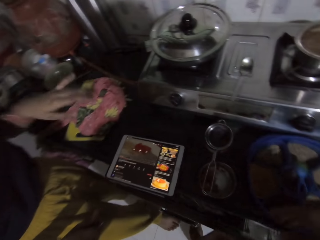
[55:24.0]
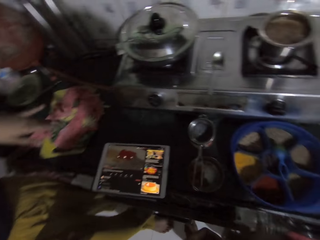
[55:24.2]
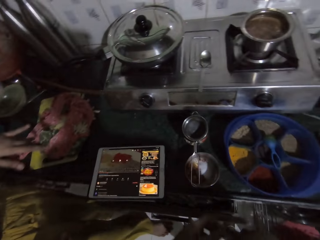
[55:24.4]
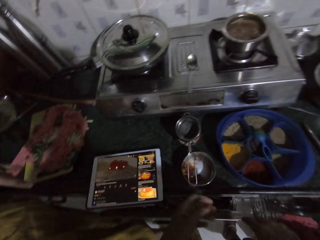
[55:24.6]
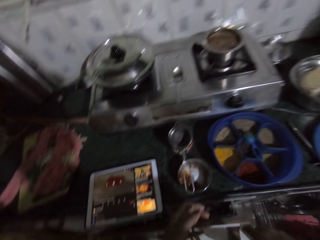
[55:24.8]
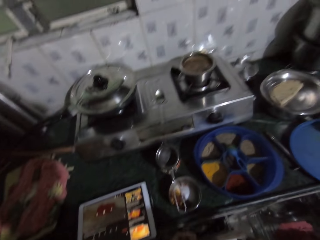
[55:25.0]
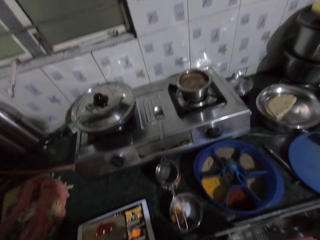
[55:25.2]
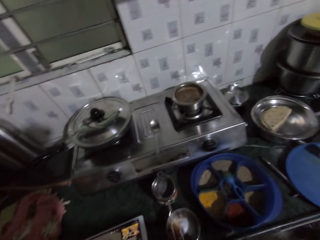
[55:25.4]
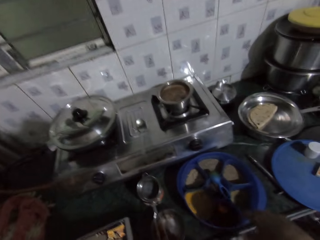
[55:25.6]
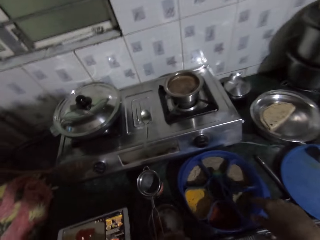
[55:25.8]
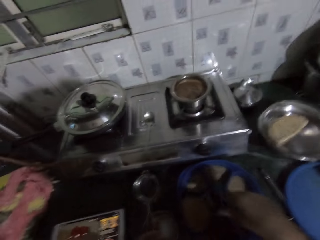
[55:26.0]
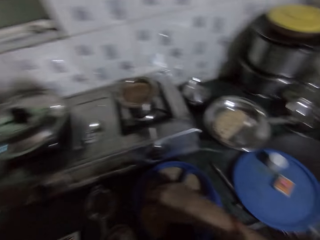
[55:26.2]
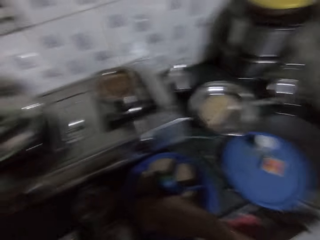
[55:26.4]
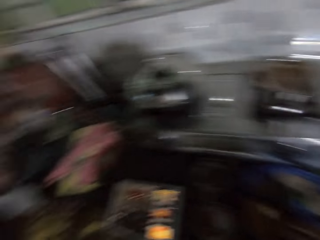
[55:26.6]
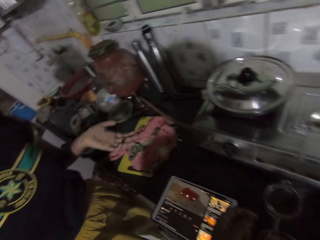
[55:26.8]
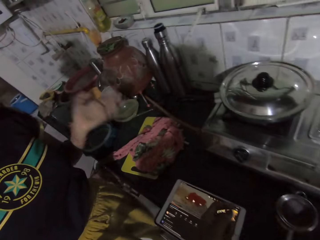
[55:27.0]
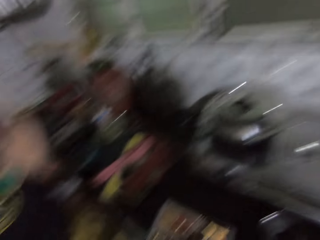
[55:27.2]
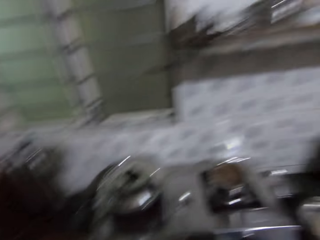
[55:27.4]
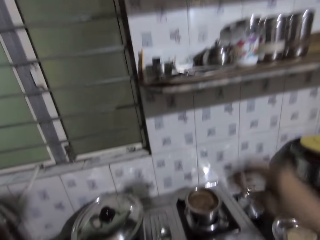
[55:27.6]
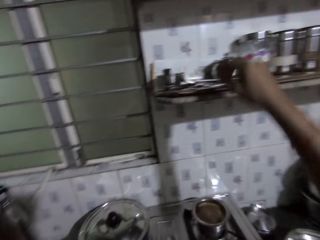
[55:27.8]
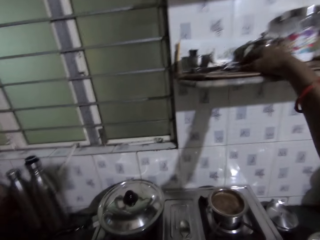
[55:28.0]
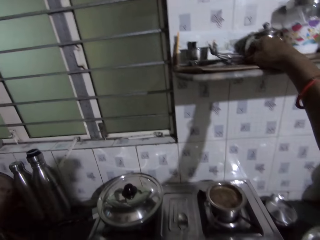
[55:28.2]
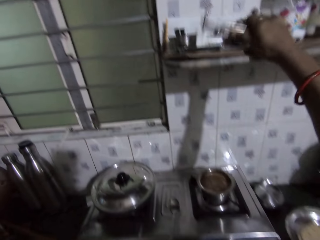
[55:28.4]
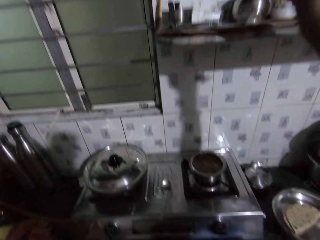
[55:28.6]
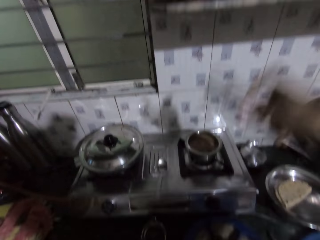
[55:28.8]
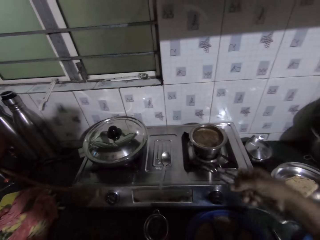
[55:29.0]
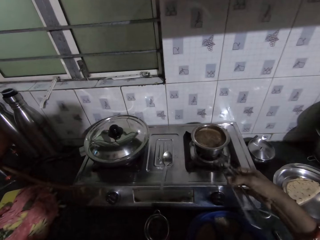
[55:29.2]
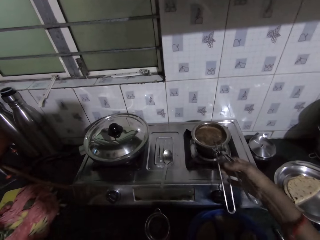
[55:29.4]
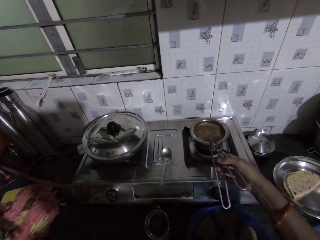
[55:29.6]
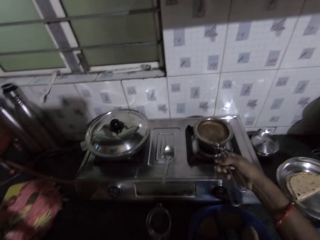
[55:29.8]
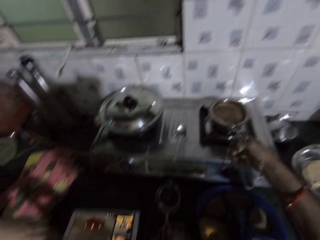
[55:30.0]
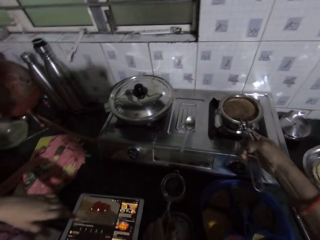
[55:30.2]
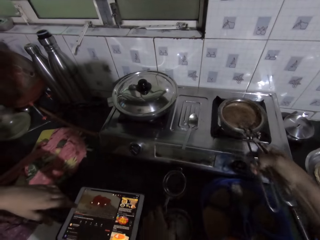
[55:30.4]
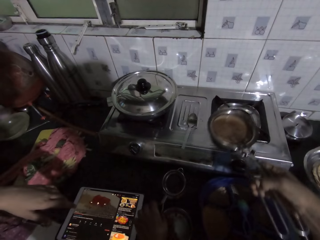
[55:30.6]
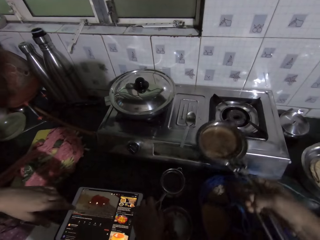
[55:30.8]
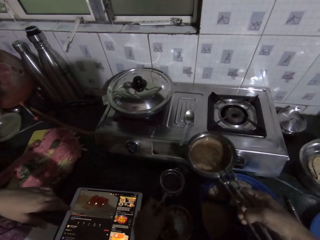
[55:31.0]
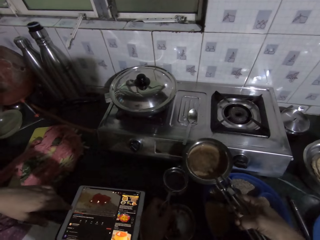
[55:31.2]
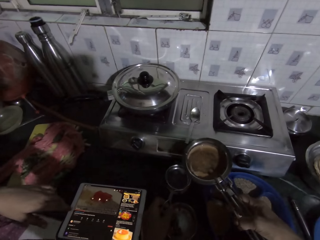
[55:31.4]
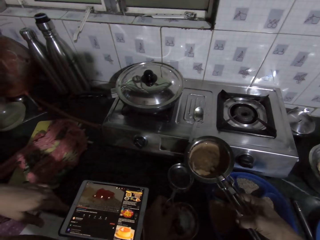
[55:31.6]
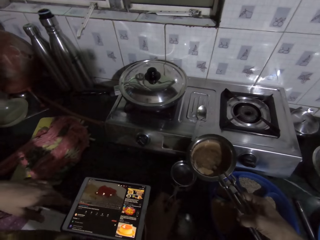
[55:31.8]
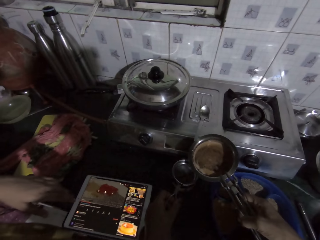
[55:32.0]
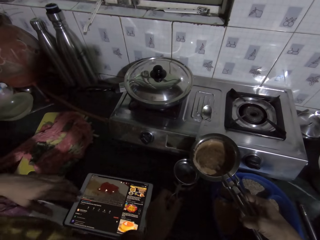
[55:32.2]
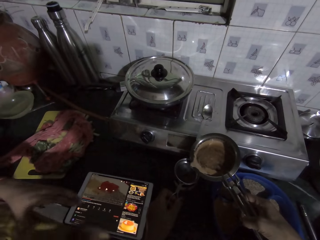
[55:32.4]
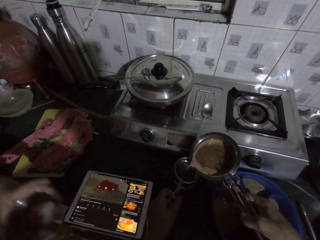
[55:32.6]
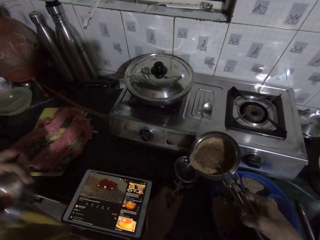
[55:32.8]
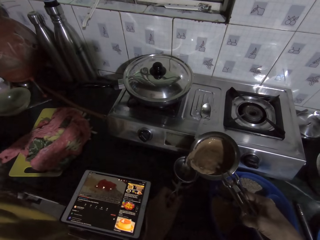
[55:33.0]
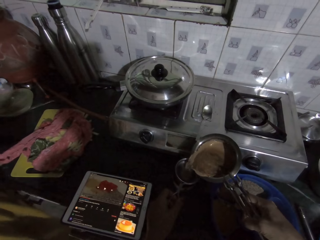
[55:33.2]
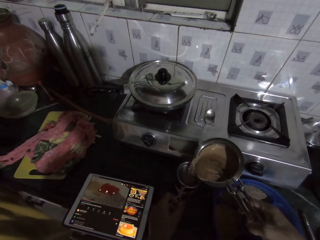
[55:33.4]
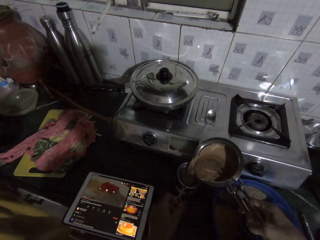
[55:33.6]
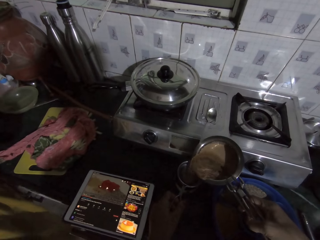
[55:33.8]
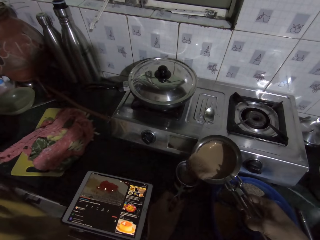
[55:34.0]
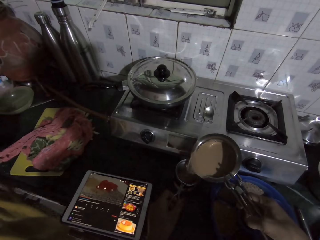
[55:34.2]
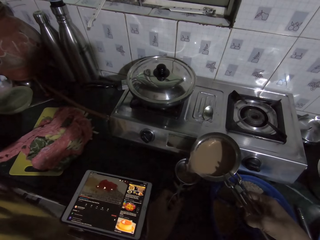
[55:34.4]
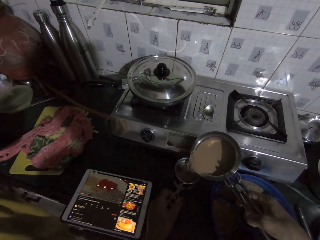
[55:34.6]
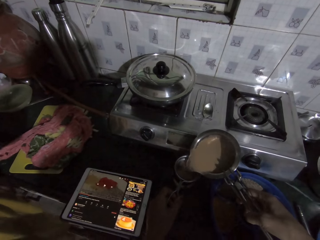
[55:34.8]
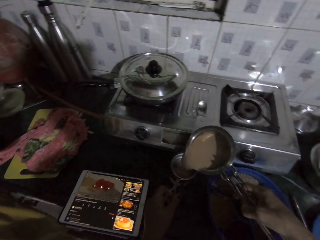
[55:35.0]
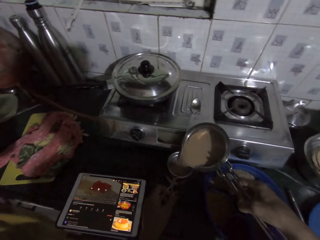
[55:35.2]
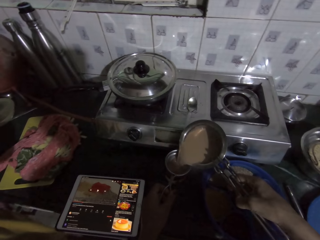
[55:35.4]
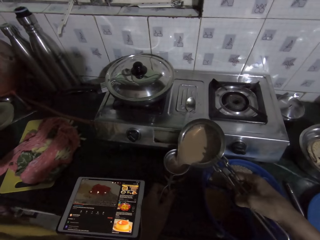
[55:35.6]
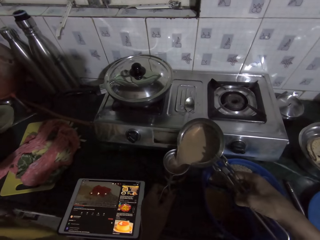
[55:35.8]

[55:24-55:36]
The camera wearer talks to a lady. The lady gesticulates with her left hand. The camera wearer picks up a pot lifter on the wall shelf with her right hand. She carries a pot on the gas cooker with the pot lifter in her right hand. She holds a colander spoon in a container on the countertop with her left hand. She pours soup from the pot in the pot lifter in her right hand into the colander spoon in her left hand. The lady picks up a container on the countertop with her right hand. The camera wearer sieves tea. The lady passes the container in her right hand to her left hand.

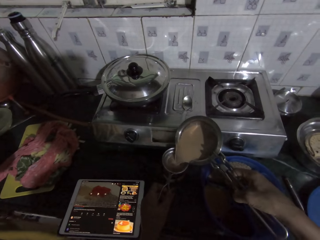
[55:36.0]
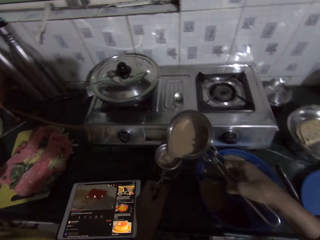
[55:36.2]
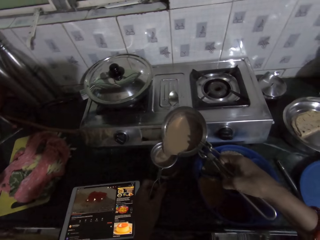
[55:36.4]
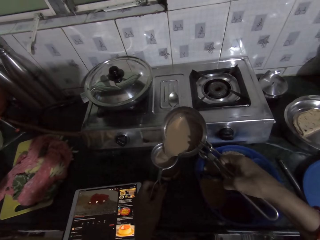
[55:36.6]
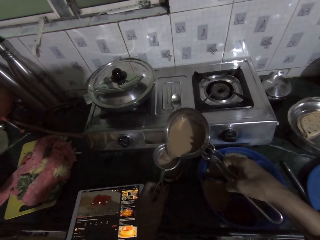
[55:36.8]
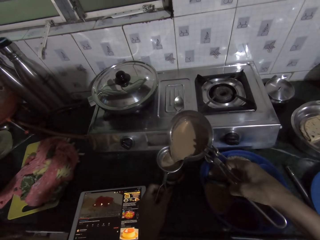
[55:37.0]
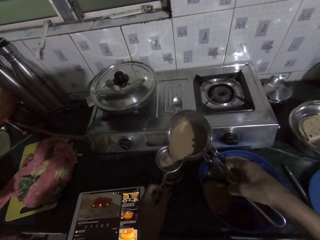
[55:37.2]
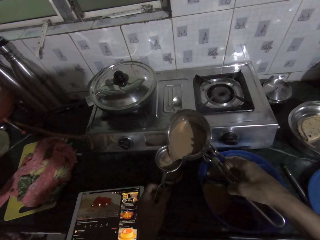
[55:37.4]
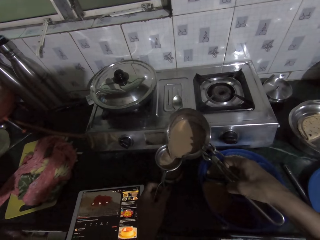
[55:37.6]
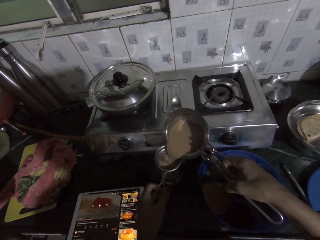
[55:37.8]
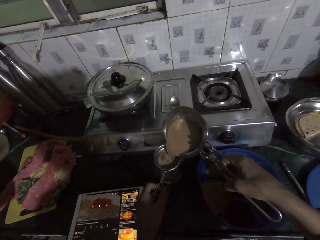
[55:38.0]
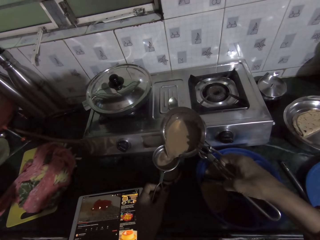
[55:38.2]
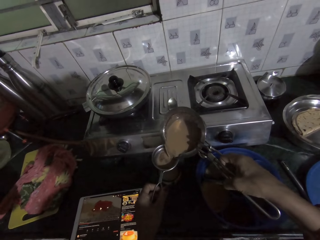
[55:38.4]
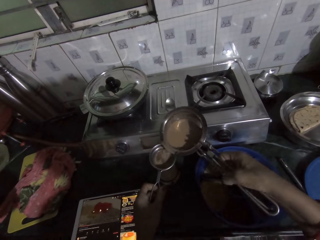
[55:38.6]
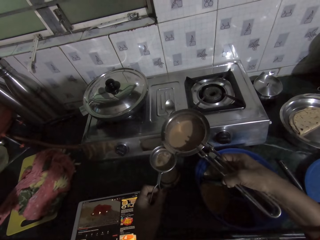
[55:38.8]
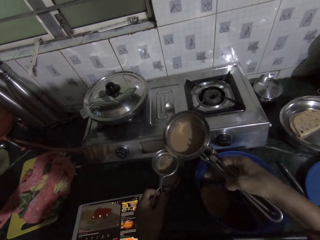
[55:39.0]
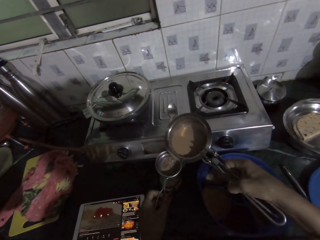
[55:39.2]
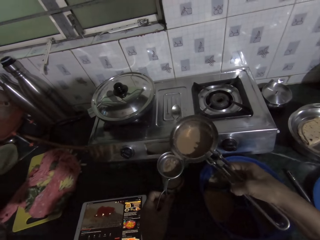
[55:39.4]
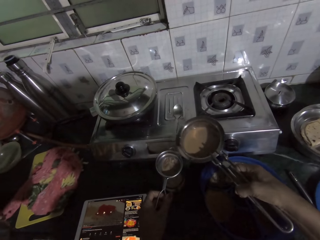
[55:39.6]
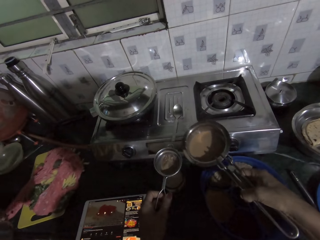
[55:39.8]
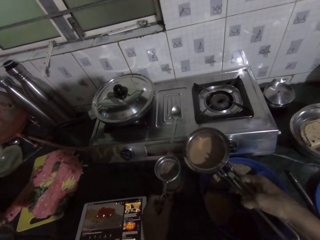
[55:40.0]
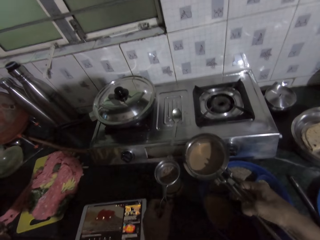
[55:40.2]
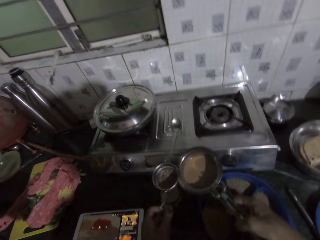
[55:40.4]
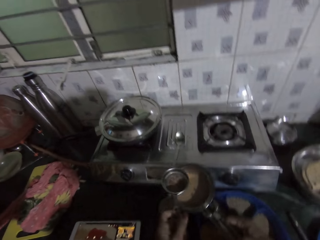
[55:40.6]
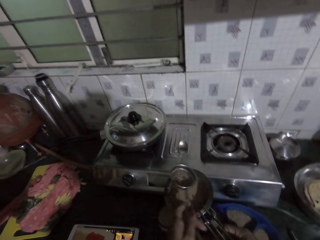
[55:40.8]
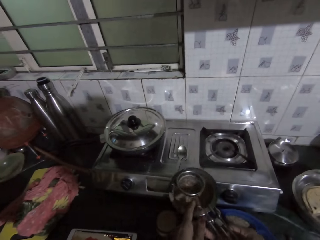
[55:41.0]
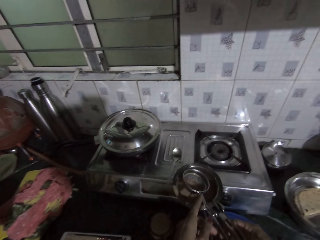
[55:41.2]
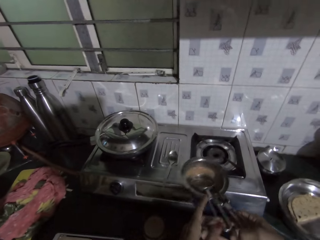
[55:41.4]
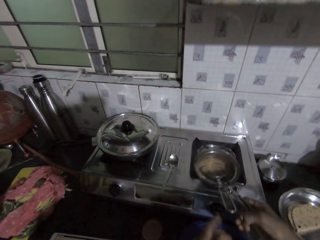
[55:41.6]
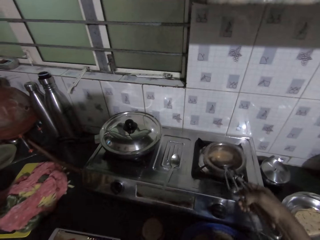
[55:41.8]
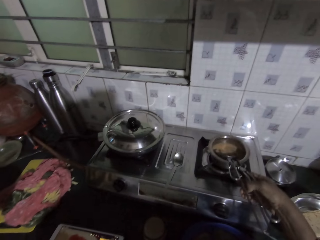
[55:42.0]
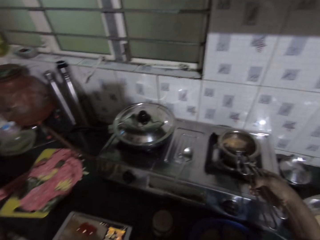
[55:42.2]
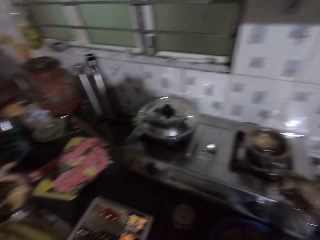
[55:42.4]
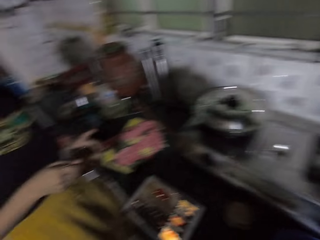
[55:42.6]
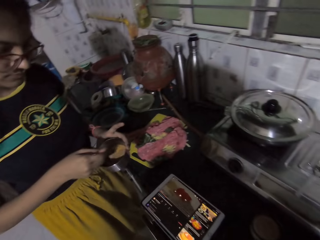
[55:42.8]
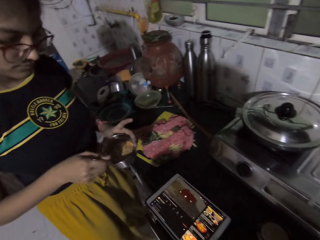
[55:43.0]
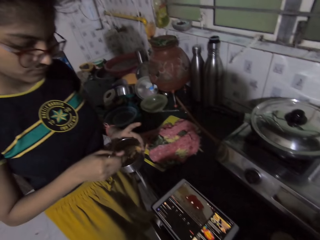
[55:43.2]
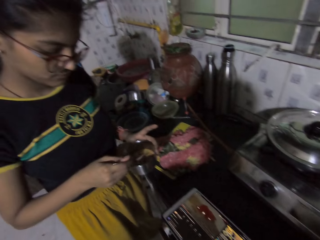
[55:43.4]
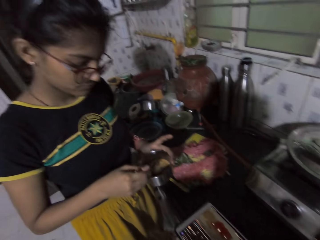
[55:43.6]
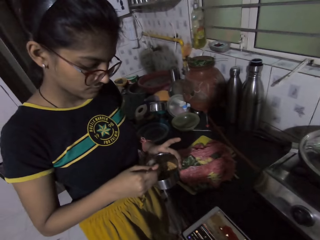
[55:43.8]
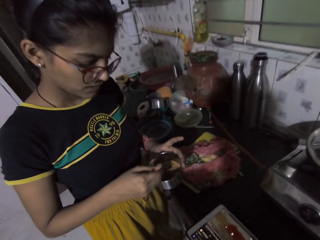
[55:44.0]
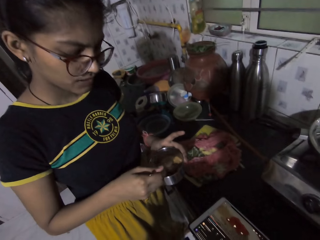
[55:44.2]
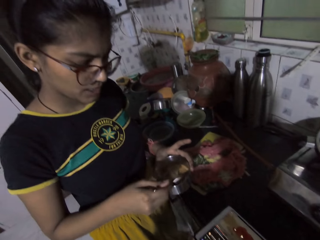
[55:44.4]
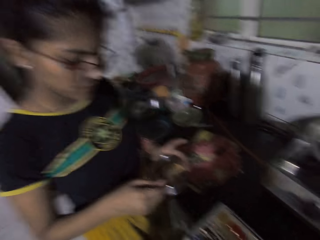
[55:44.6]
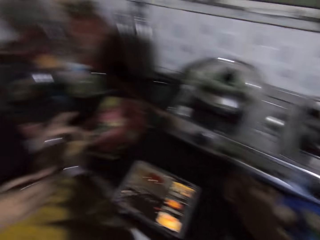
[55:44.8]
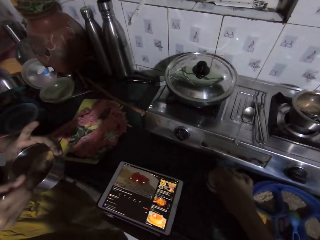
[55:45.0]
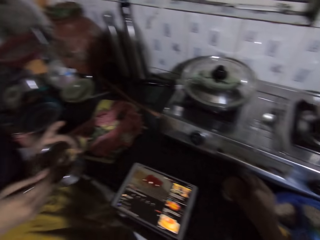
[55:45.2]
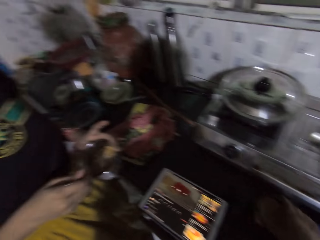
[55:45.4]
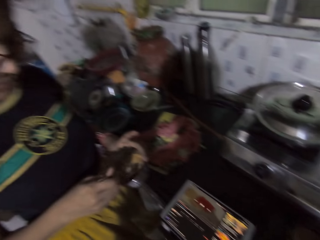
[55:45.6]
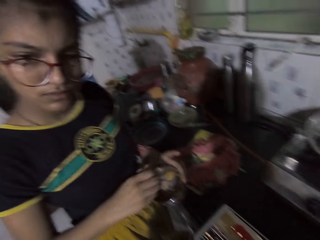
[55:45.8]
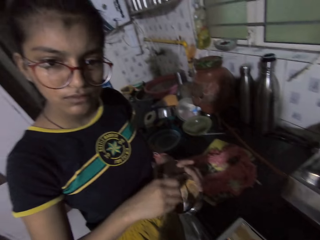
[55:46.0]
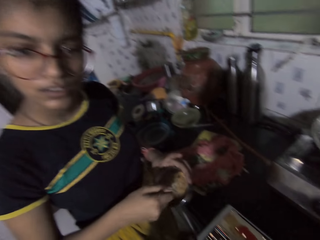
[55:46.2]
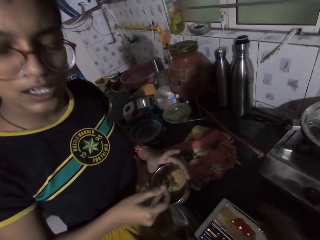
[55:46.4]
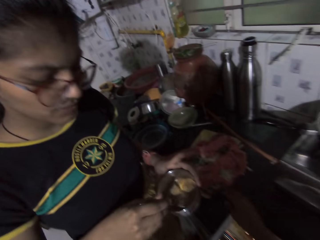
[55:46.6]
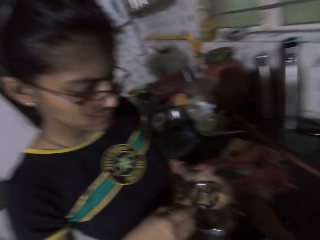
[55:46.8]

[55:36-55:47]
The camera wearer talks to the lady. She shakes a sieve or colander spoon. She puts the colander spoon in her left hand inside the pot in the pot lifter in her right hand. She puts the pot and the pot lifter in her right hand on the gas cooker. The lady stirs seasoning in the container in her left hand with a spoon in her right hand. The camera wearer looks around the kitchen. The lady interacts with the camera wearer.
